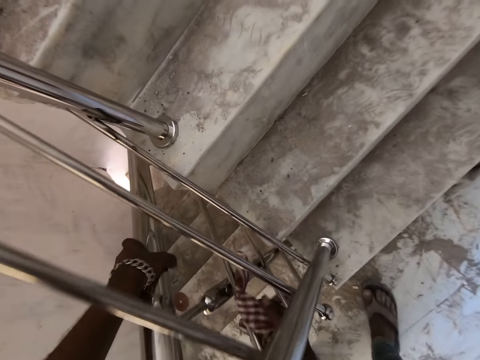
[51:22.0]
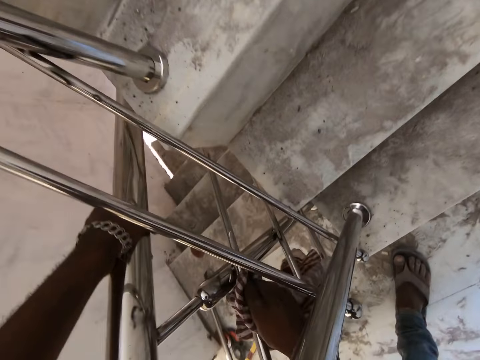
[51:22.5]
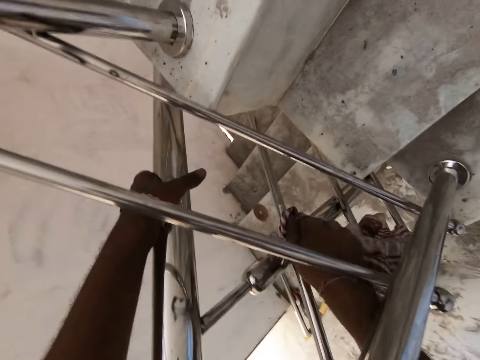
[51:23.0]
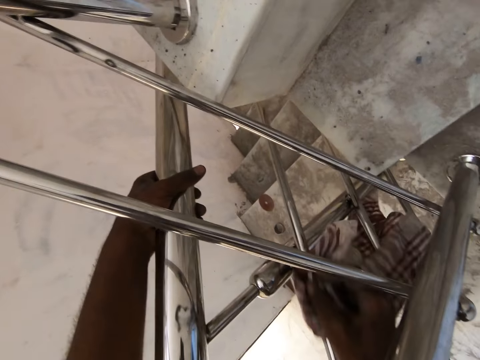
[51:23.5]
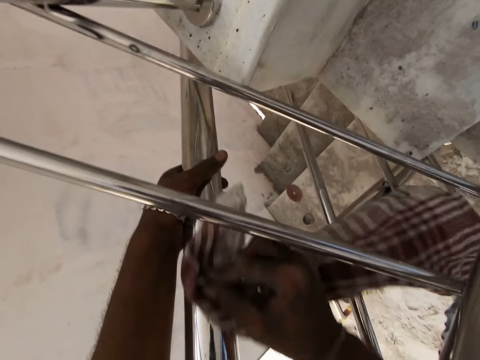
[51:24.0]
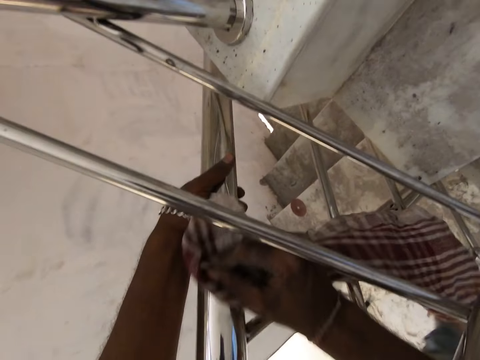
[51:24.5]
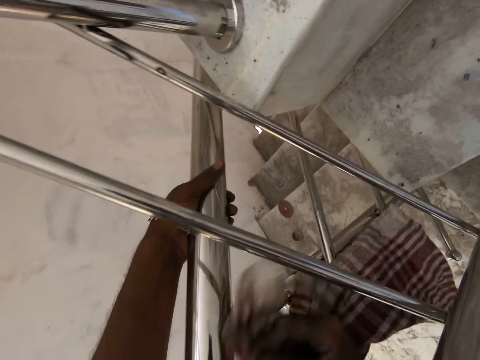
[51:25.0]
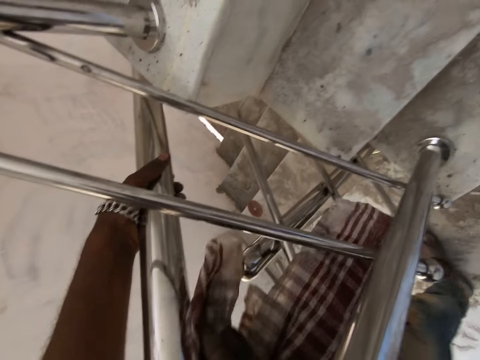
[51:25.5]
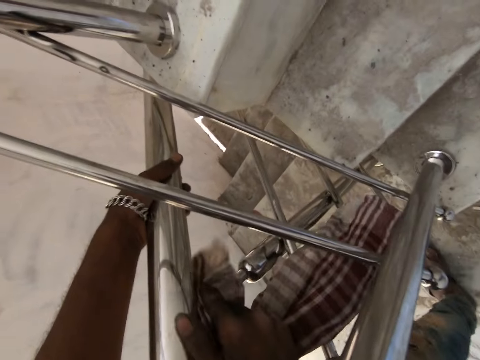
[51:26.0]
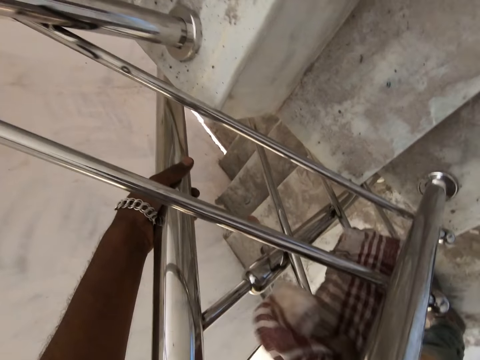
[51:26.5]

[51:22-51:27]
The camera wearer wipes the stair rail with the cloth using his right hand.

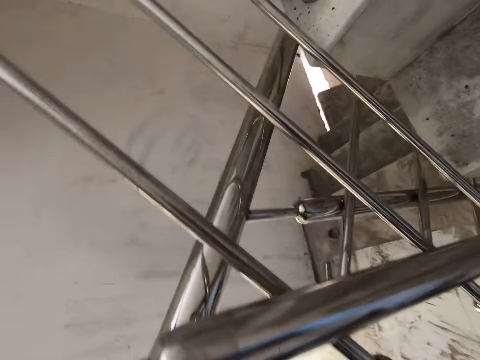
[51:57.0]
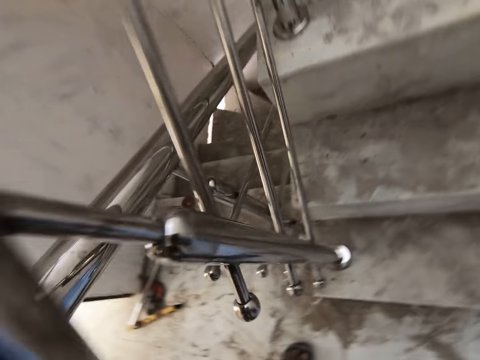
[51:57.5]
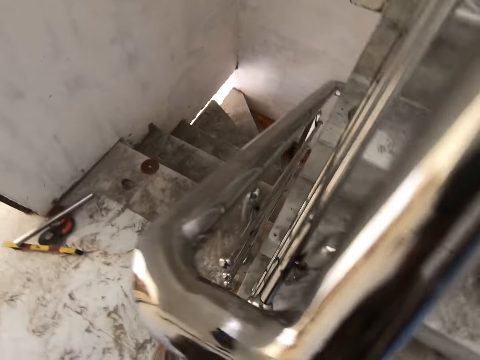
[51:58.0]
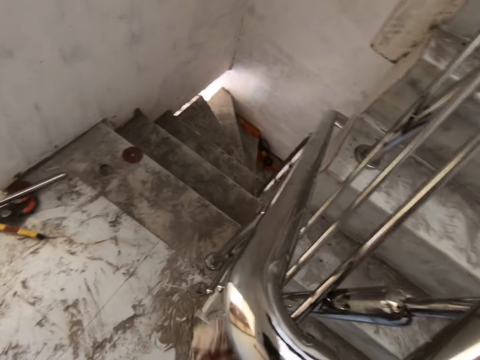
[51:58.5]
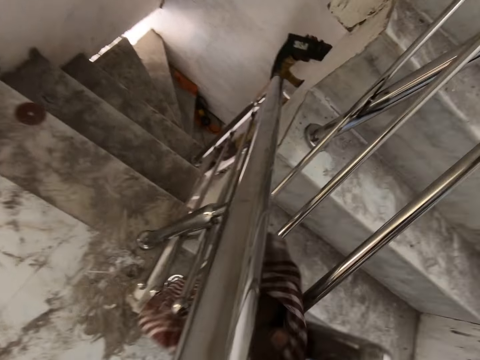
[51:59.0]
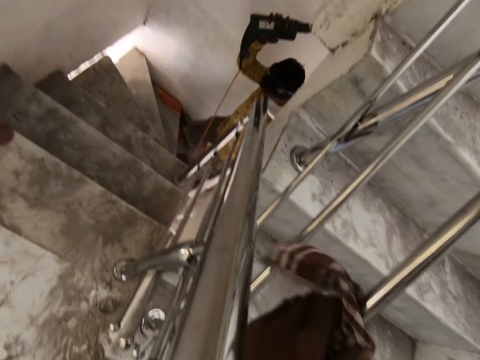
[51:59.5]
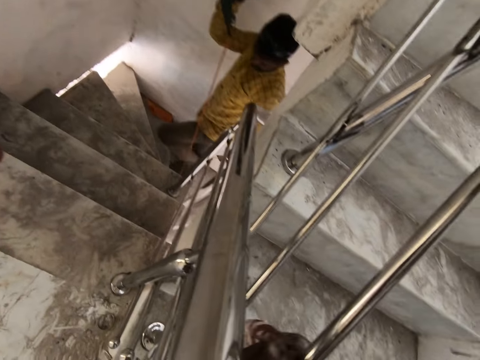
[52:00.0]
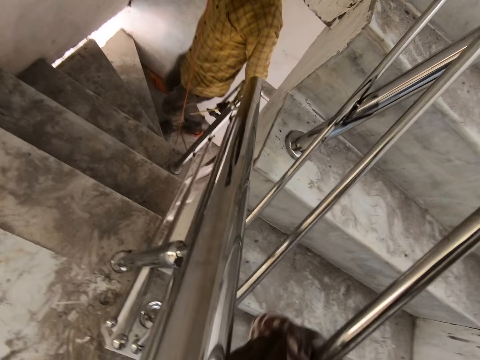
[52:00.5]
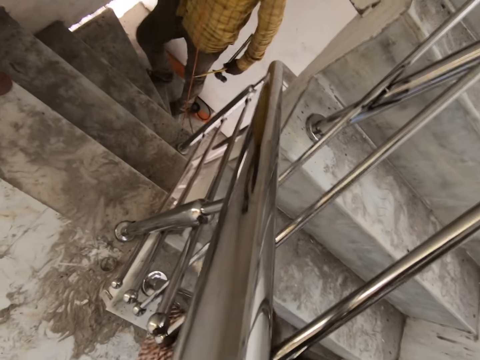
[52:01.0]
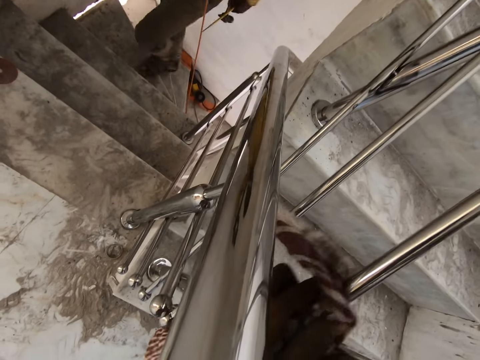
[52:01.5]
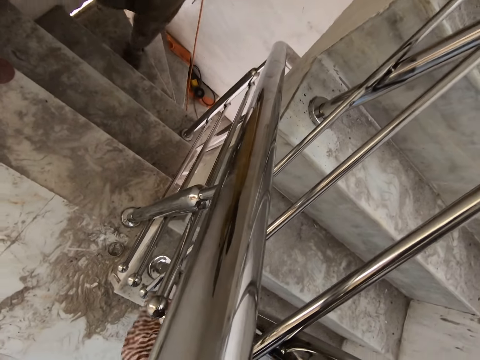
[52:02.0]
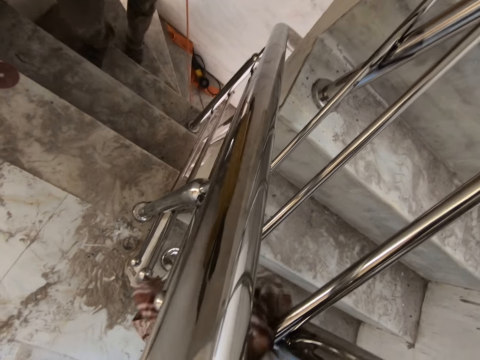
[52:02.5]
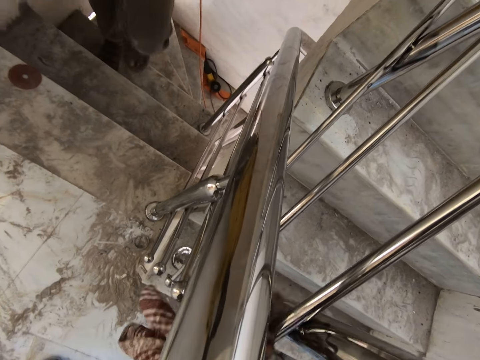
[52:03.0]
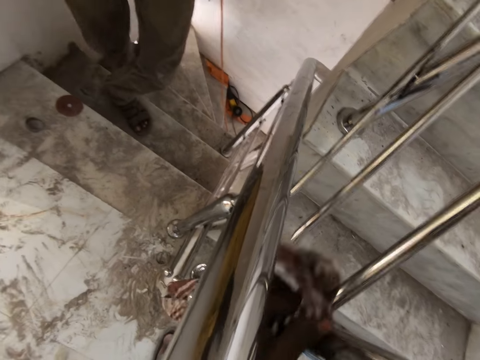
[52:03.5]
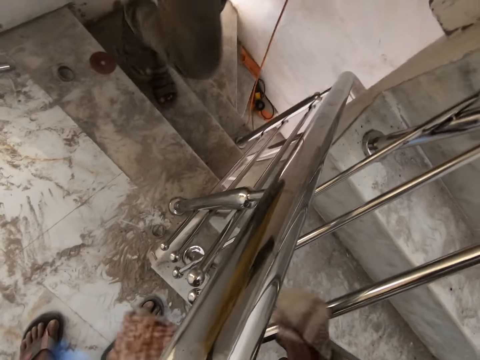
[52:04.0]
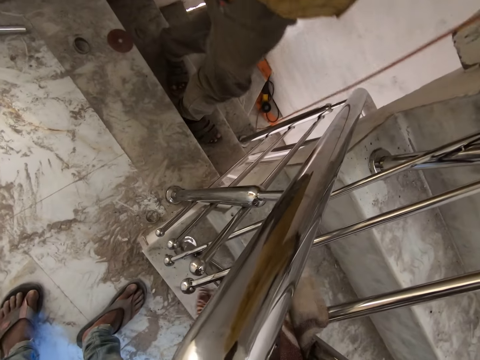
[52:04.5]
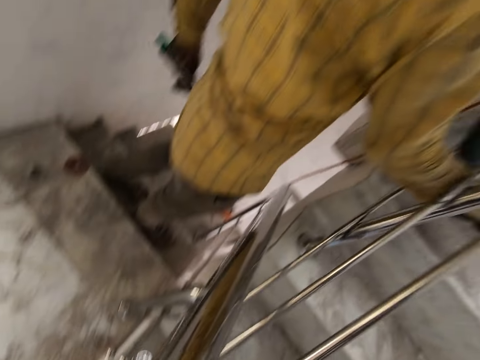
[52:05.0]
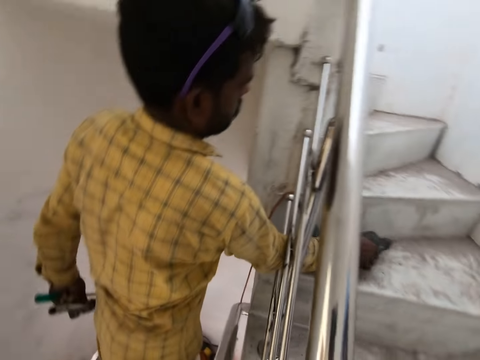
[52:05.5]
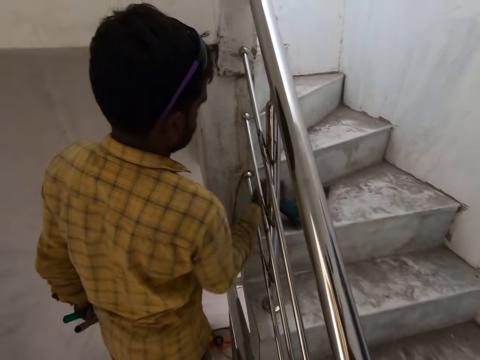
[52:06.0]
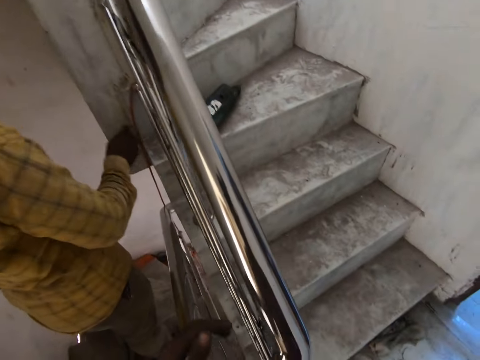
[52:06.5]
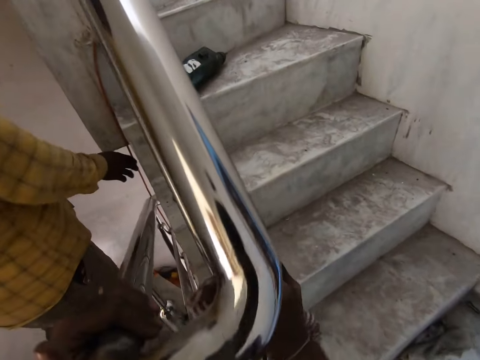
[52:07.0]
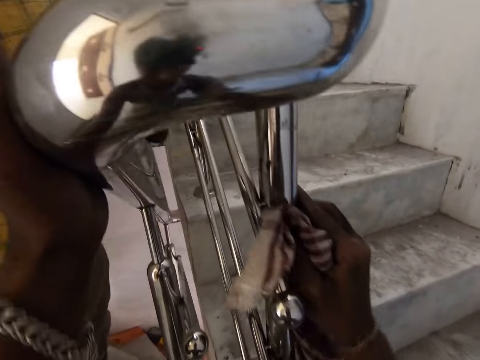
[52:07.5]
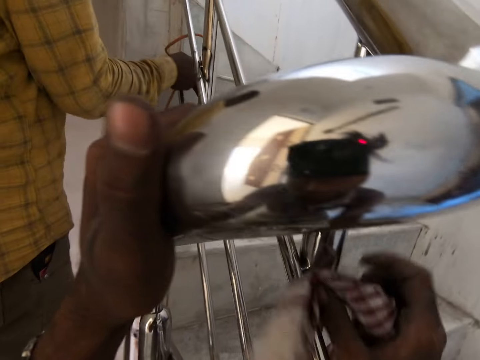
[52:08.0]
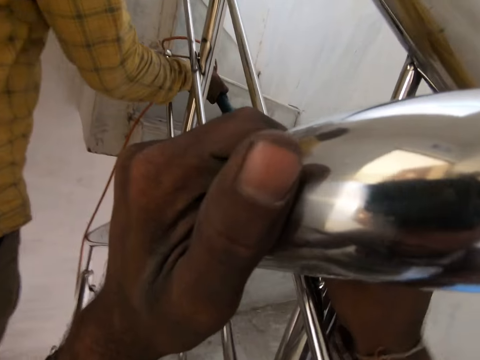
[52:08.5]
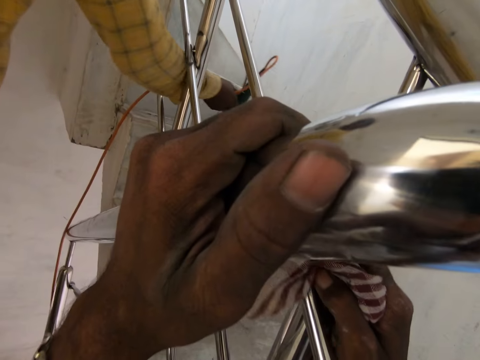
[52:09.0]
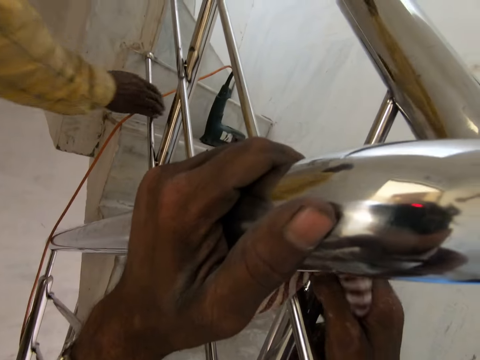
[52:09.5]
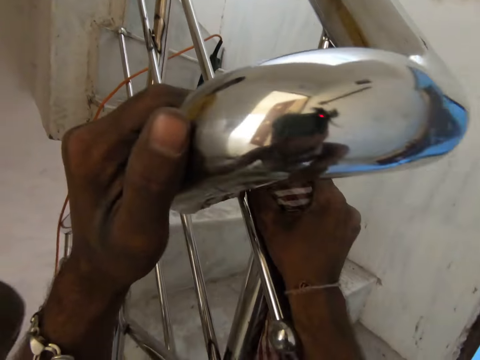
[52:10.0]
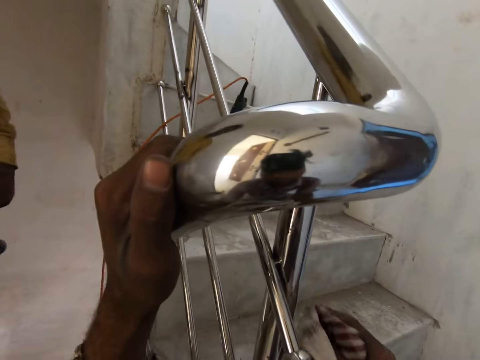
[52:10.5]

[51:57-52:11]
The camera wearer cleans the stairs rail with the napkin in his right hand. A man walks up the stairs. The man drops the drilling machine in his right hand on the floor of the stairs. The man holds the rope of the drilling machine with his right hand, and adjusts the rope of the drilling machine with his right hand. The camera wearer holds the stairs rail with his left hand. He cleans the stairs rail with the napkin in his right hand. The man moves the drilling machine on the floor of the stairs with his right hand.

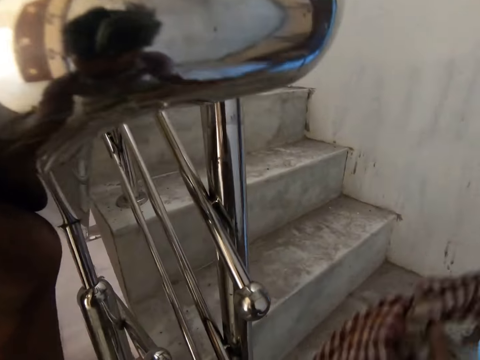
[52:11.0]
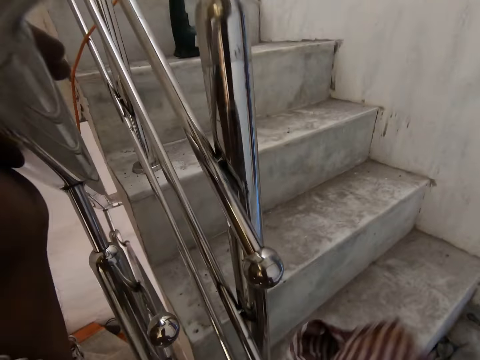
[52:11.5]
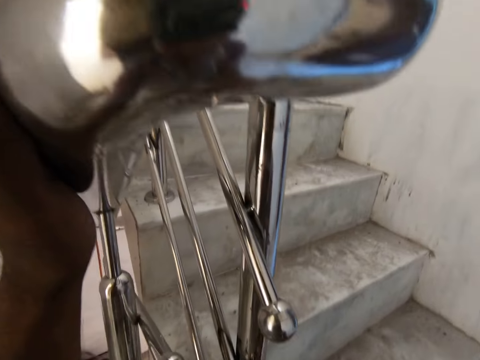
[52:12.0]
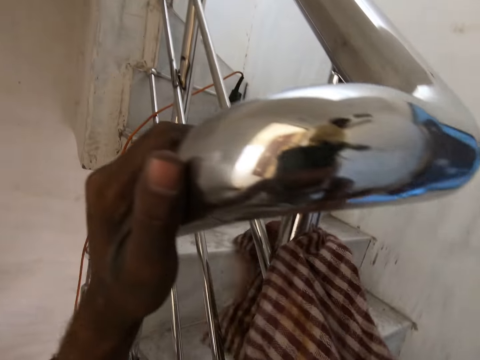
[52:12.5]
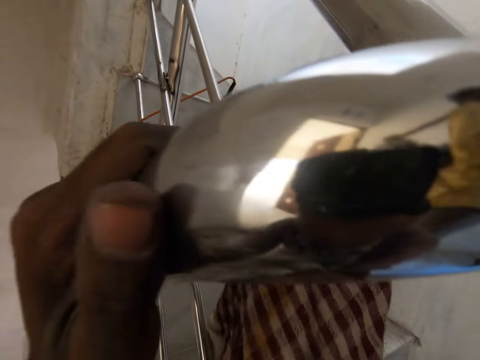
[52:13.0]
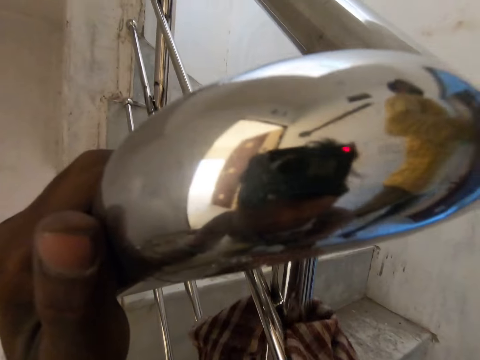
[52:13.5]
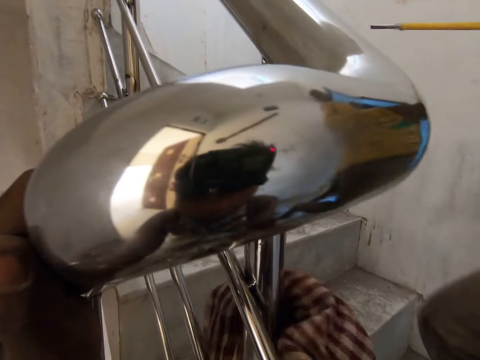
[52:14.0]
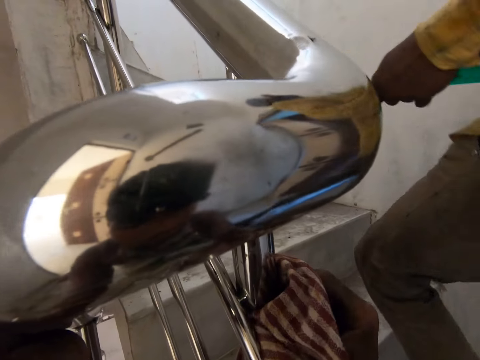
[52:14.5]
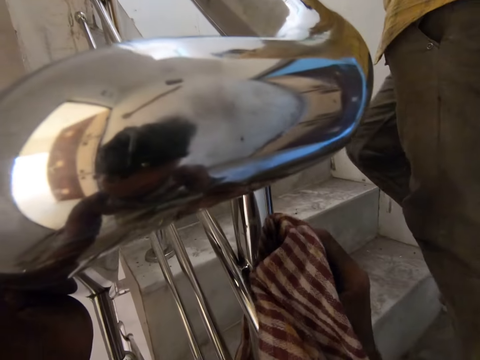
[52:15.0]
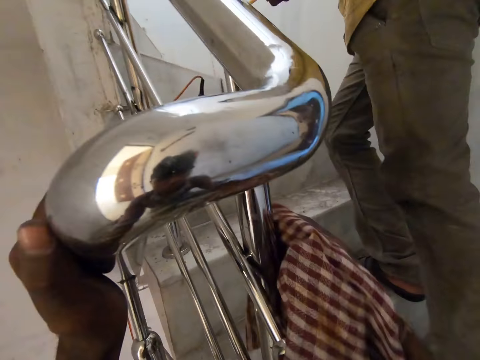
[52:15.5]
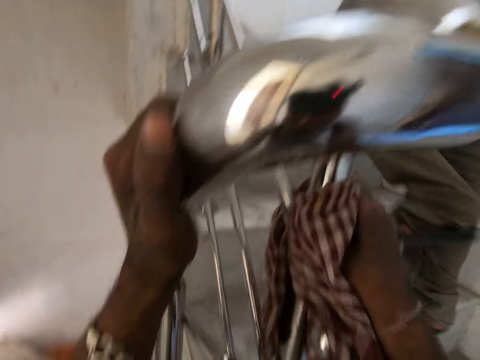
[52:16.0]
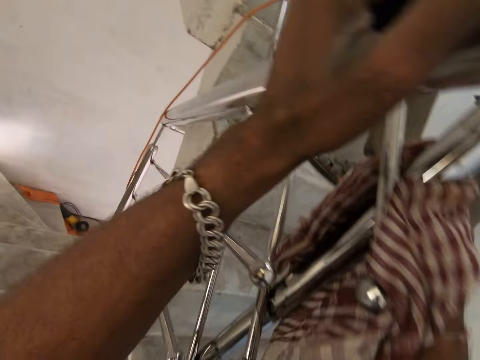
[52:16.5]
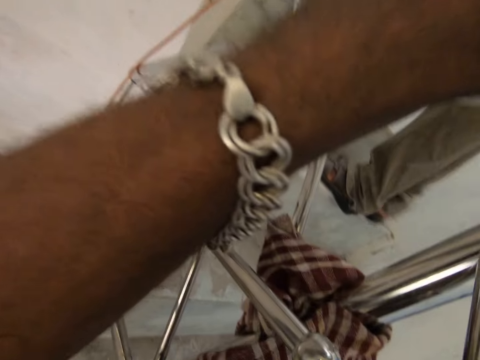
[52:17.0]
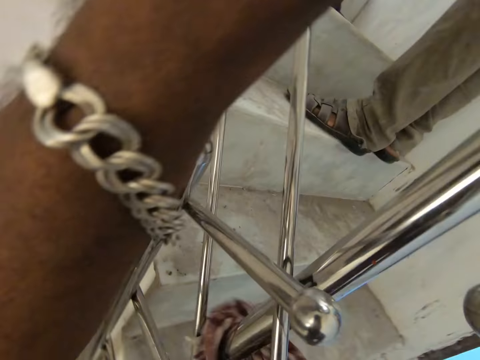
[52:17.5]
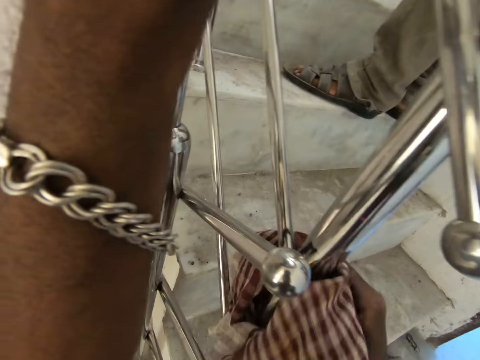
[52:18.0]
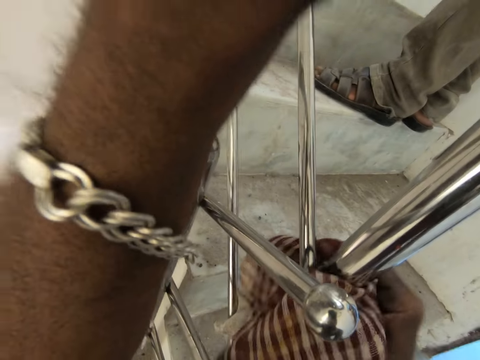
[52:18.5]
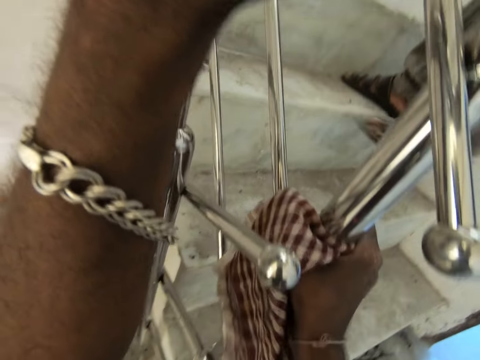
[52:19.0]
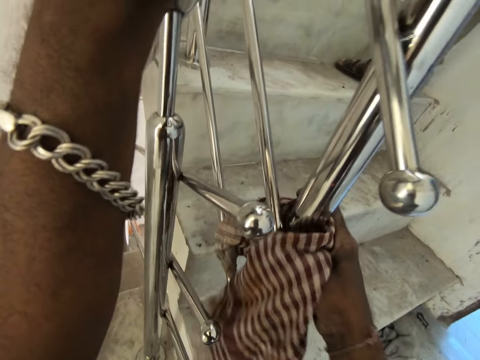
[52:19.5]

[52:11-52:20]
The camera wearer wipes the stair rail with the cloth using his right hand. A man walks up the stairs with the hammer in his left hand.
